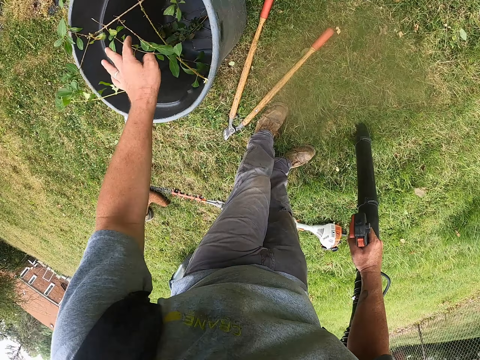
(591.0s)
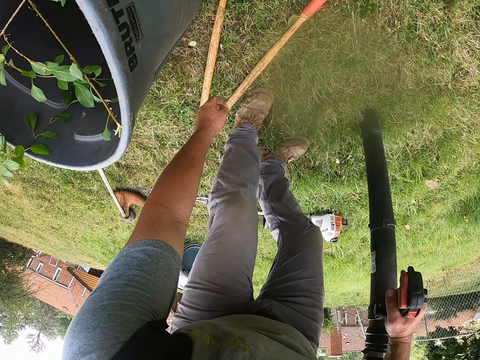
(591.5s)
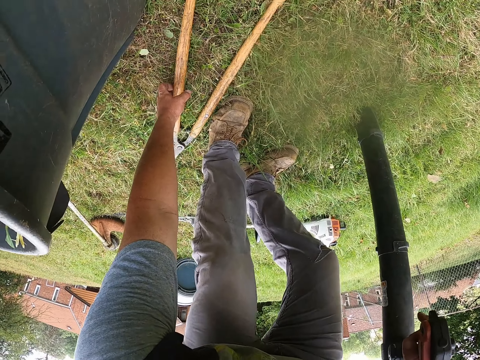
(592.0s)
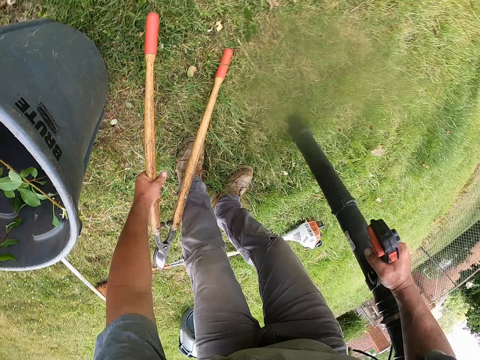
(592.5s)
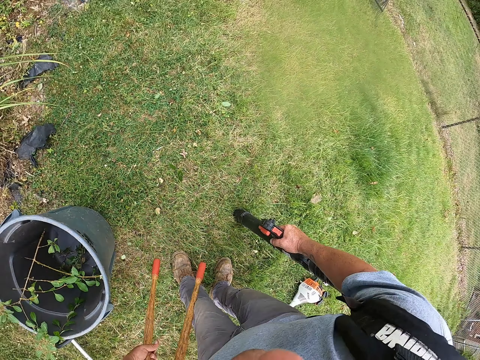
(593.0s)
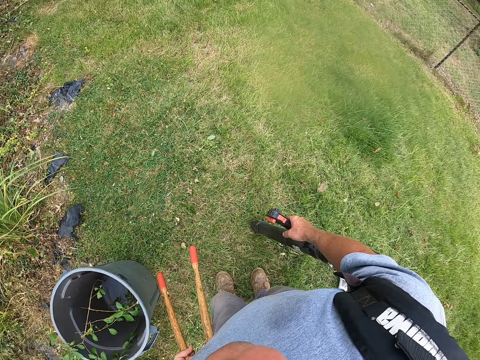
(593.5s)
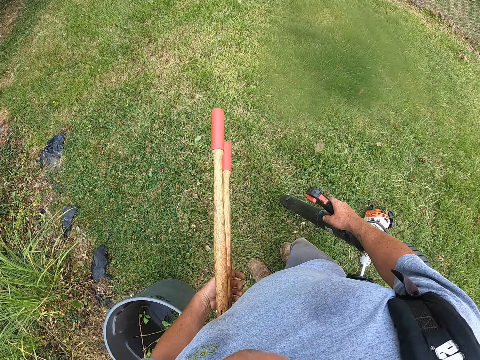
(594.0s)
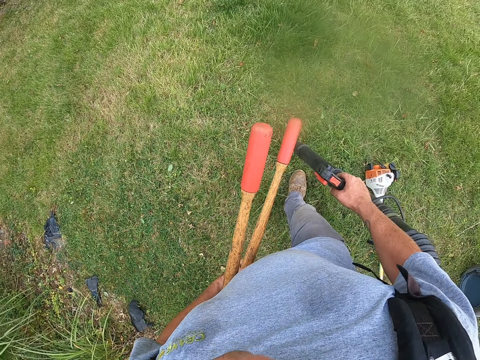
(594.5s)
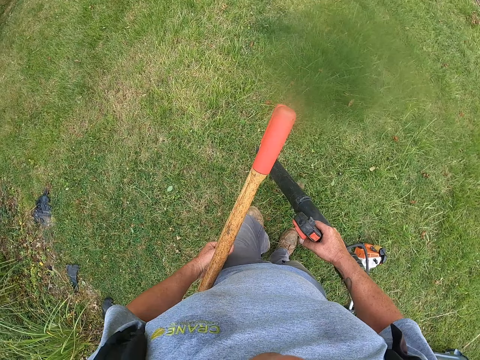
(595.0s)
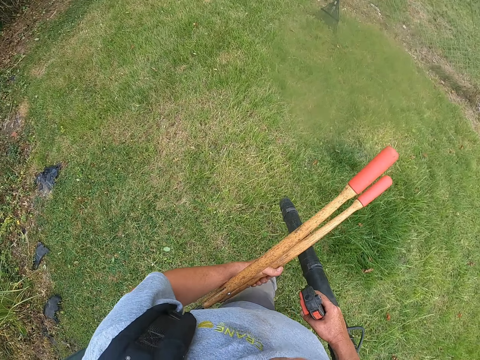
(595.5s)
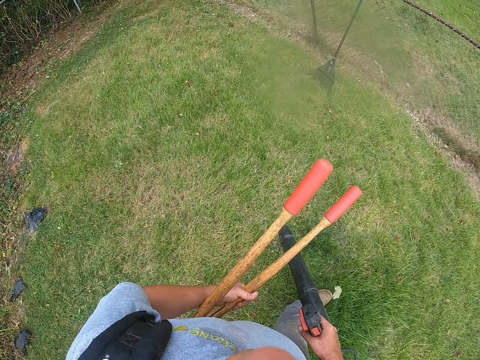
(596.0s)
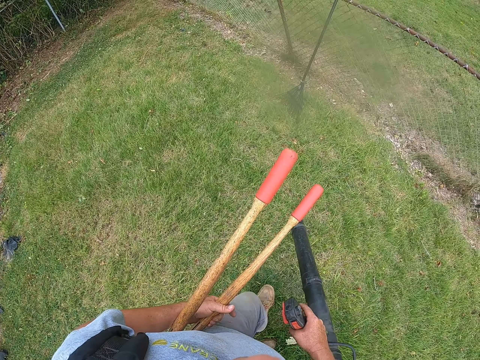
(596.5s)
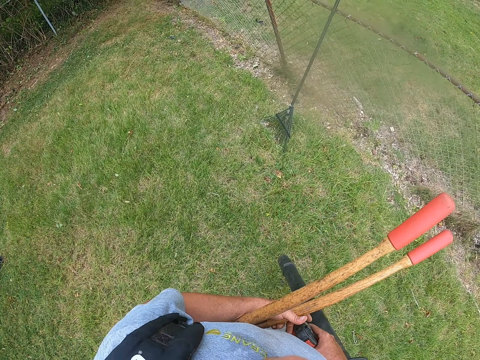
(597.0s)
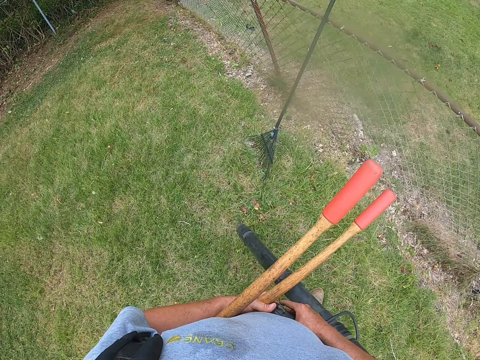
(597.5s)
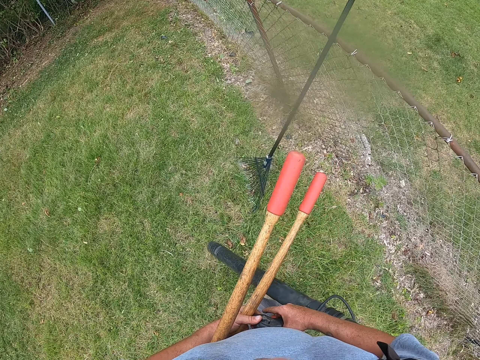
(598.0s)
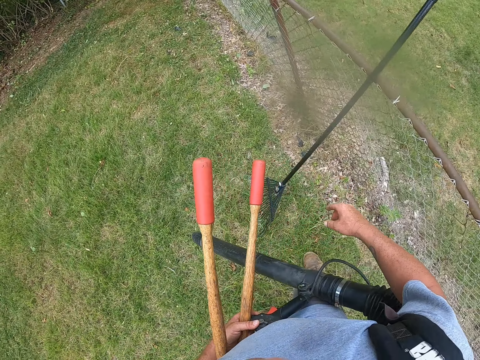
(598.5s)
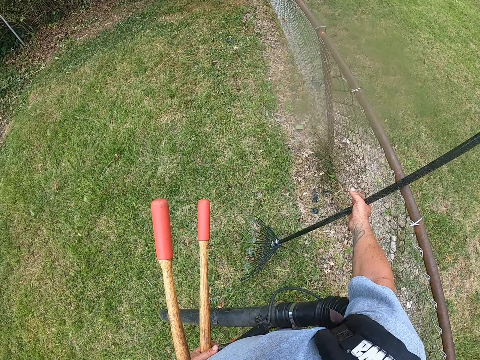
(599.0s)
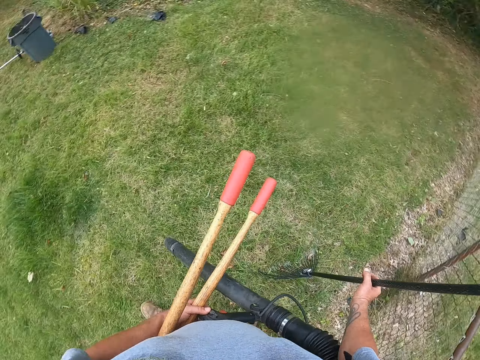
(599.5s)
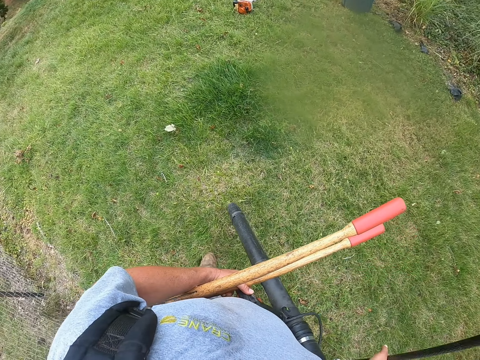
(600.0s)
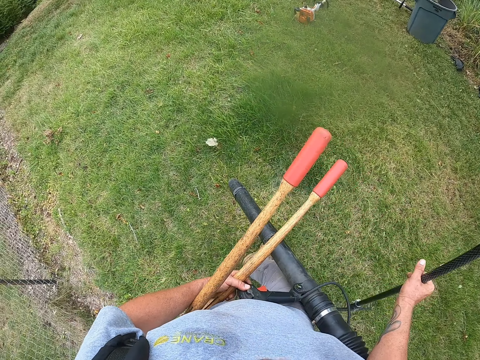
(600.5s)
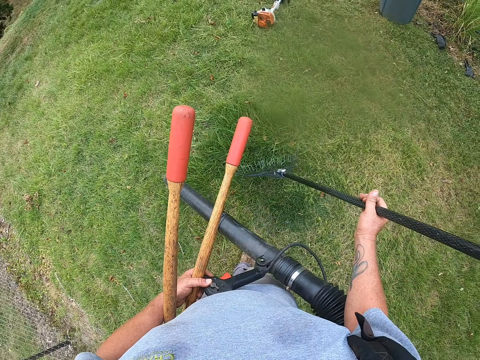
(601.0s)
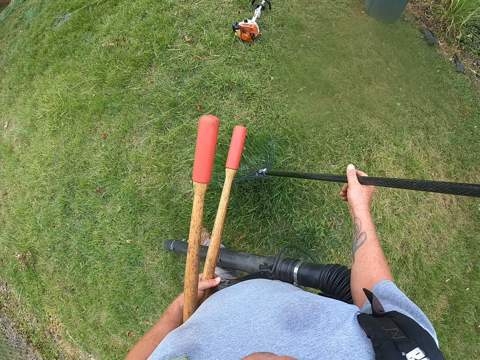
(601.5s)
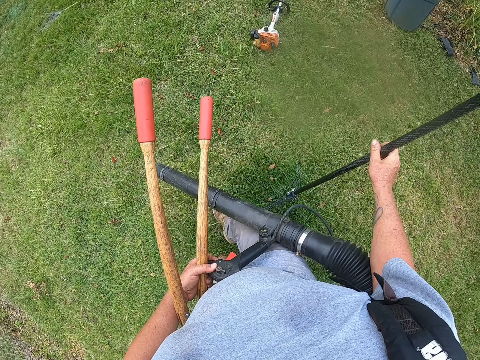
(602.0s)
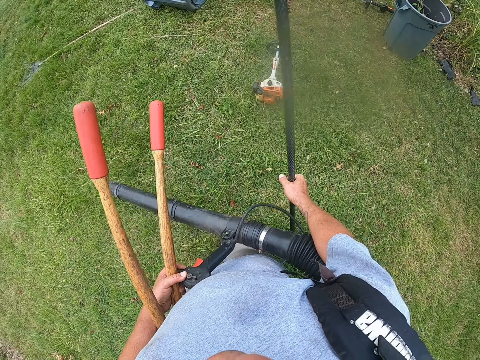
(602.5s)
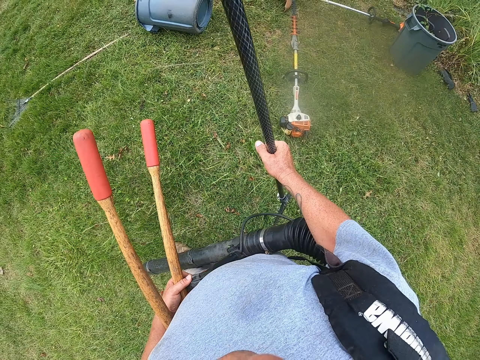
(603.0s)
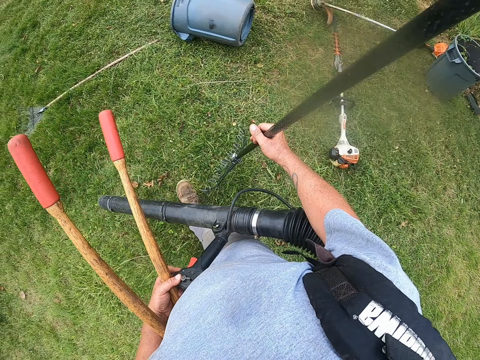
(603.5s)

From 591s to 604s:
The camera wearer disposes of a twig. They pick up hedge shears. They blow leaves. They walk. They sprinkle grass. They hold a leaf blower. They pick up a rake. They turn around. They move around.

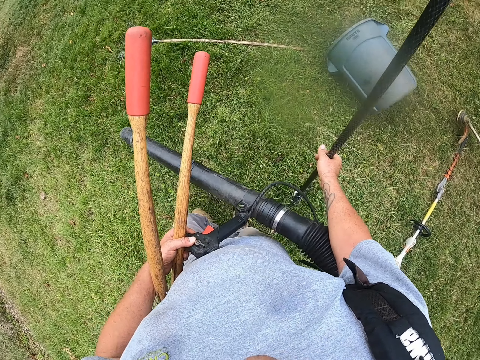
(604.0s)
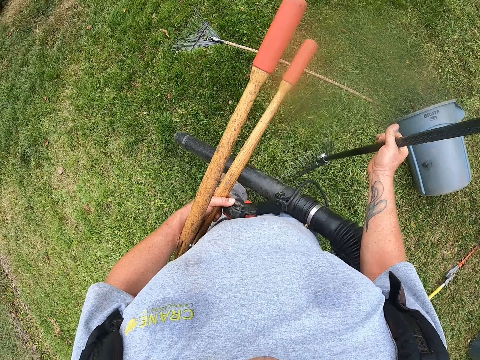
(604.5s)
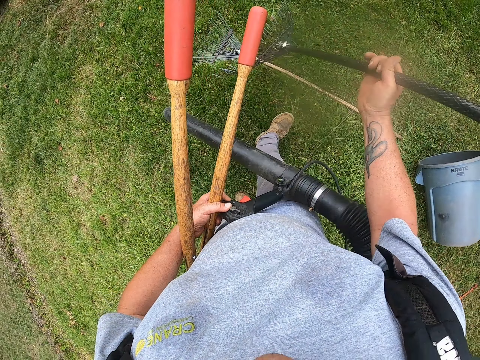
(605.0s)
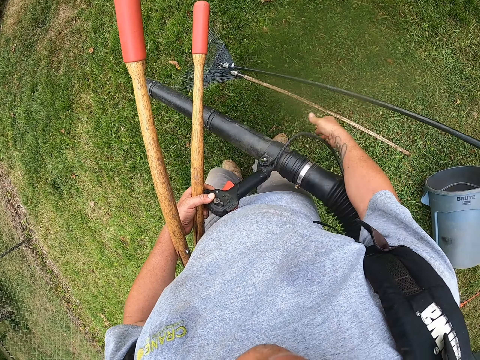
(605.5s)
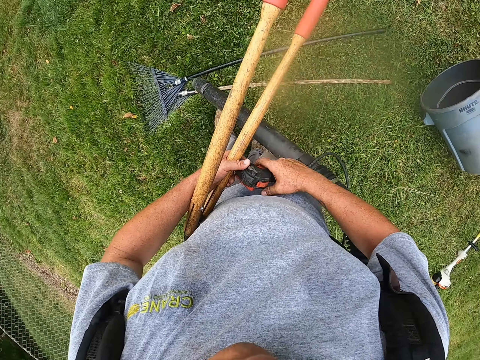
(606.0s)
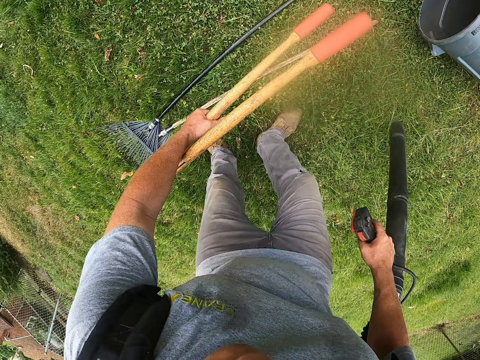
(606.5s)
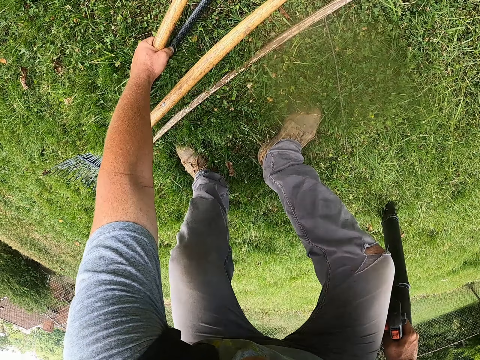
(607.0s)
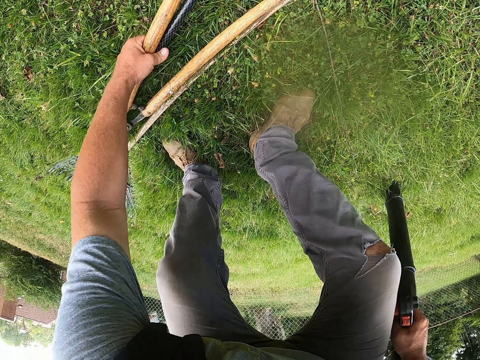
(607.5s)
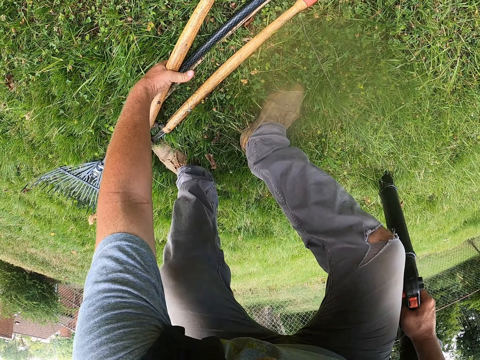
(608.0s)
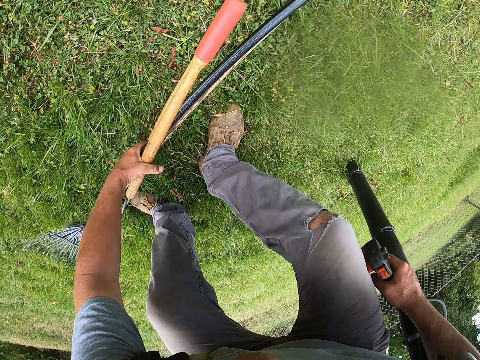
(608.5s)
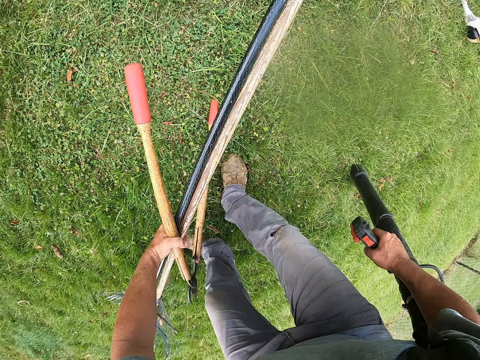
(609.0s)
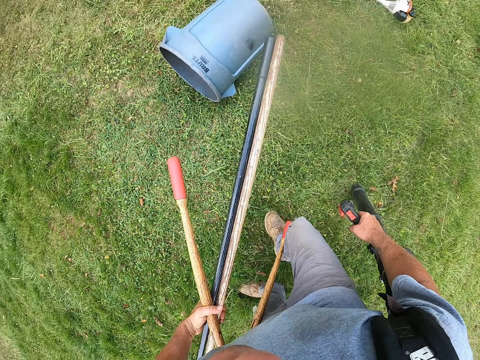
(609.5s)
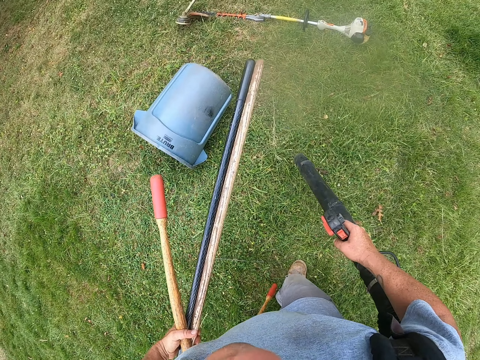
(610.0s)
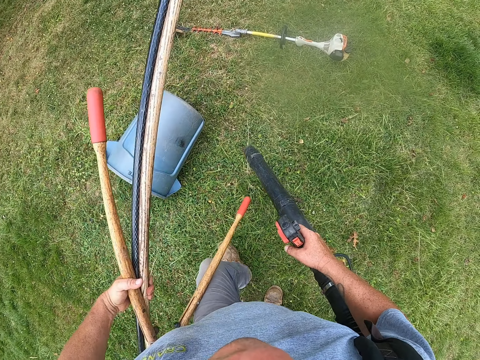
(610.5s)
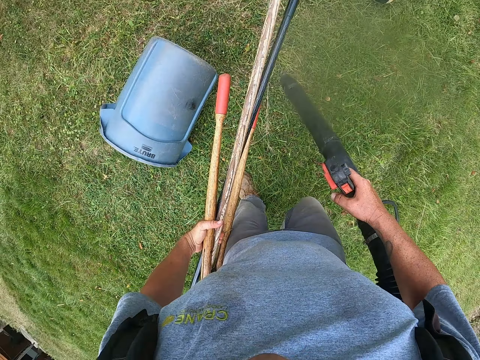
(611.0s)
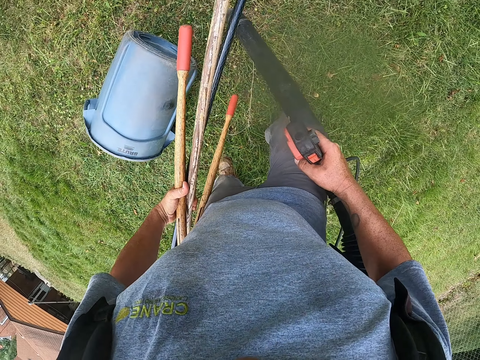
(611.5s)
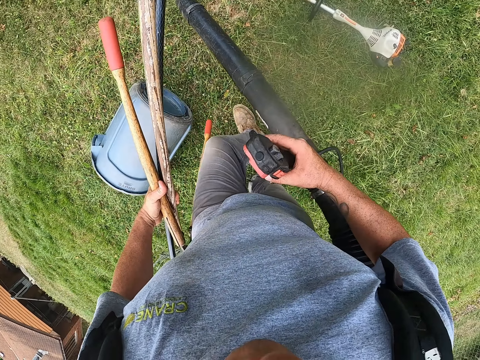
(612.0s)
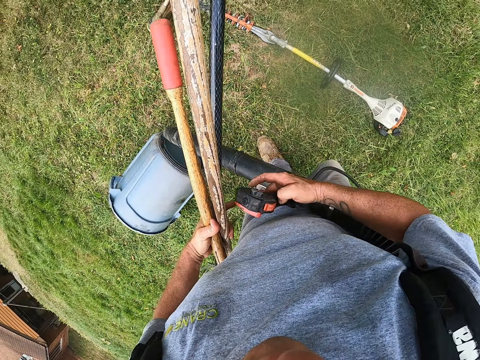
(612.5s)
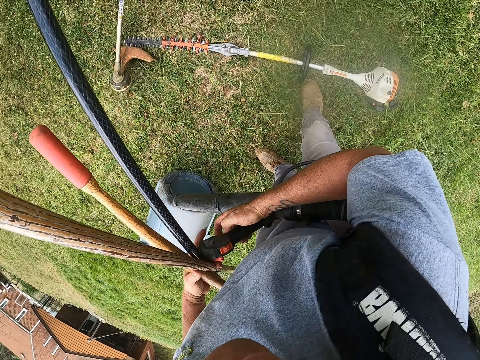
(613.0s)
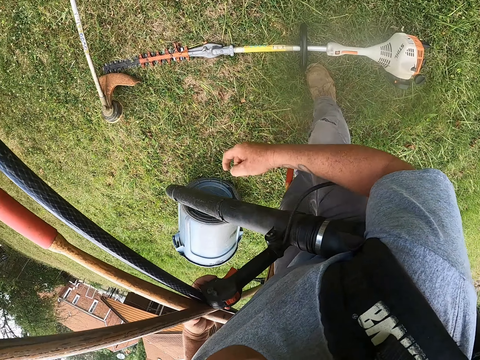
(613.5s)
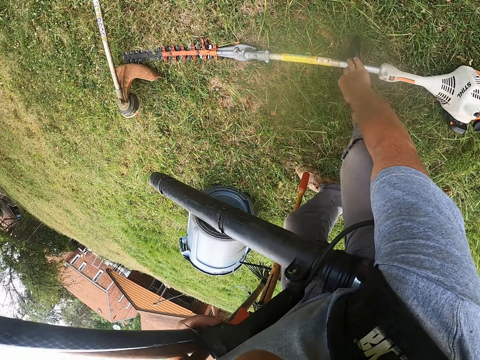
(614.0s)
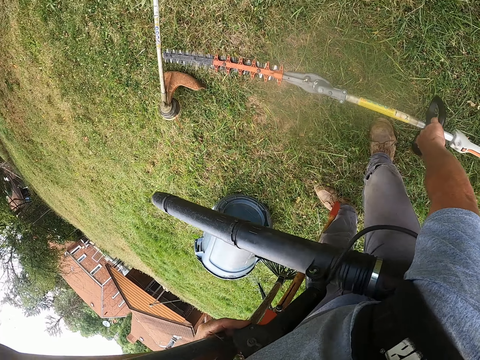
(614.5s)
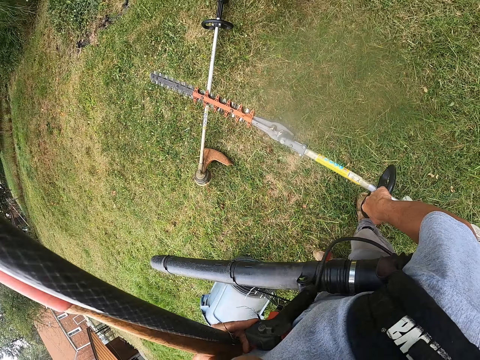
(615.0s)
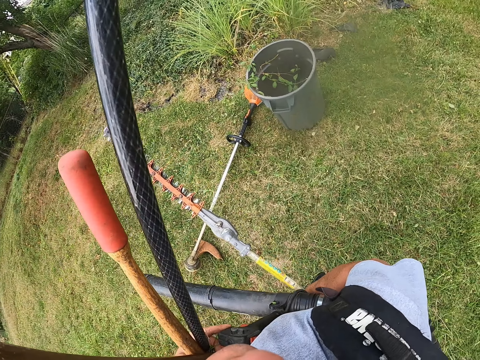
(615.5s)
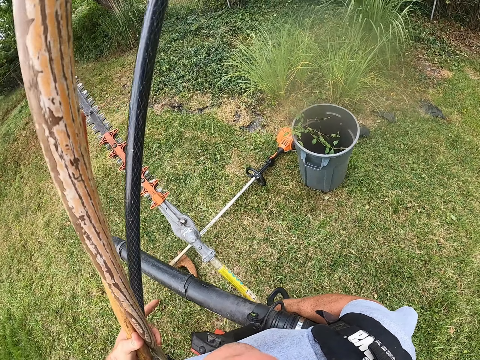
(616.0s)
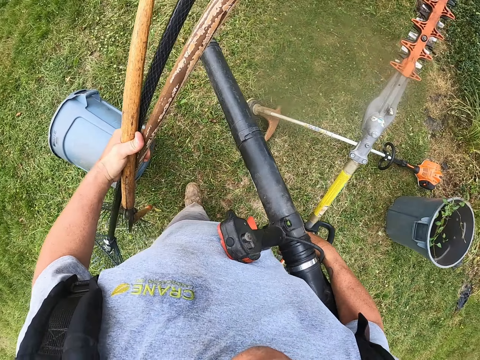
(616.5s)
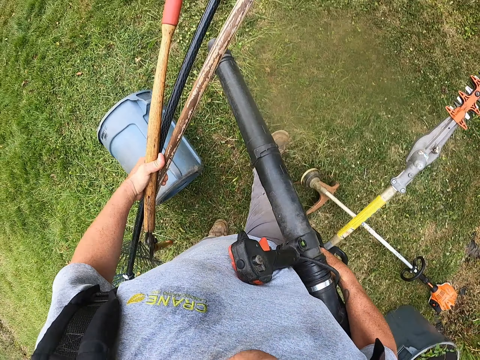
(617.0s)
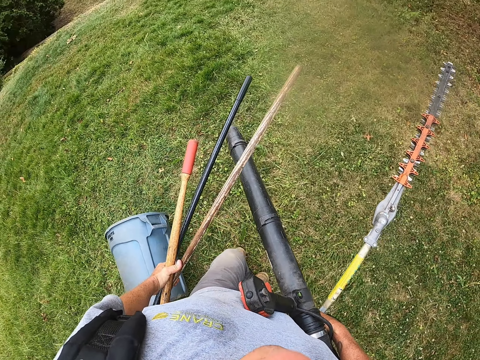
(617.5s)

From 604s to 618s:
The camera wearer puts the rake on the ground. They hold the leaf blower. They turn around. They put the hedge shears on the ground. They pick up the rake. They pick up the rake again. They blow leaves. They sprinkle grass. They hold the leaf blower. They pick up the hedge shears. They move around.
